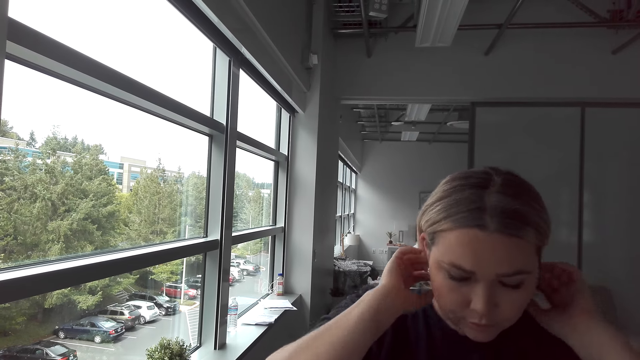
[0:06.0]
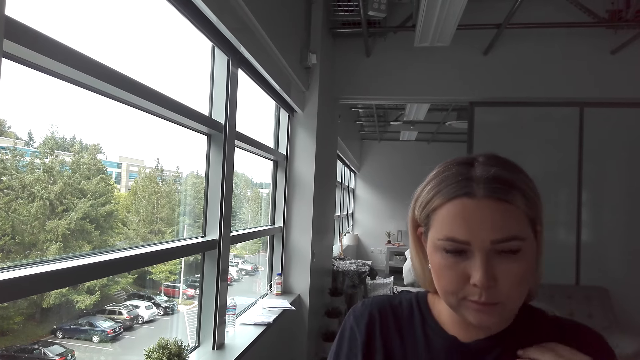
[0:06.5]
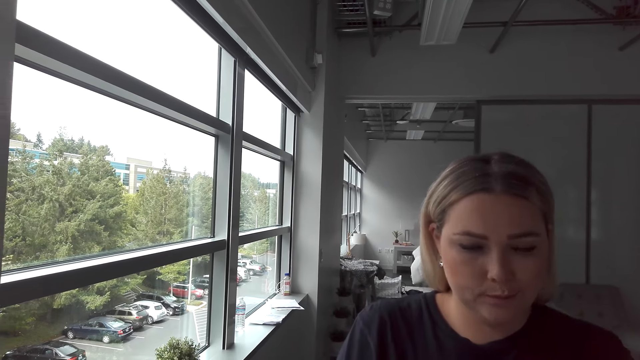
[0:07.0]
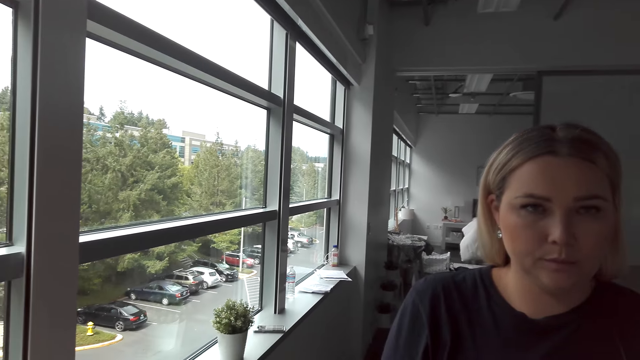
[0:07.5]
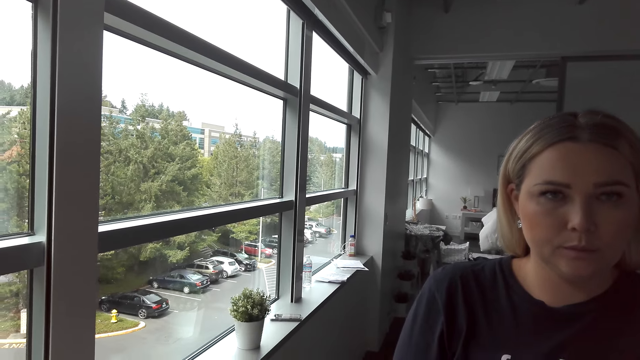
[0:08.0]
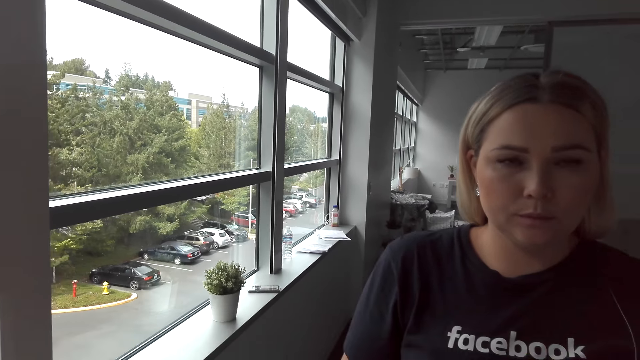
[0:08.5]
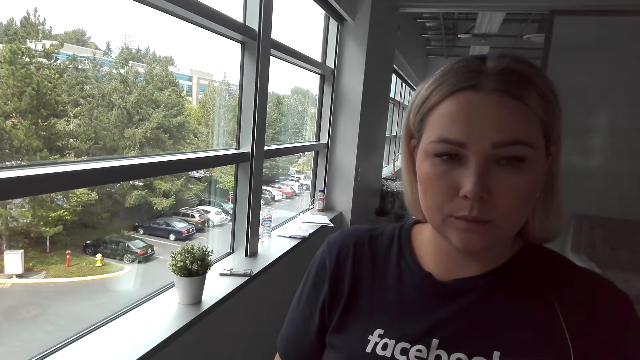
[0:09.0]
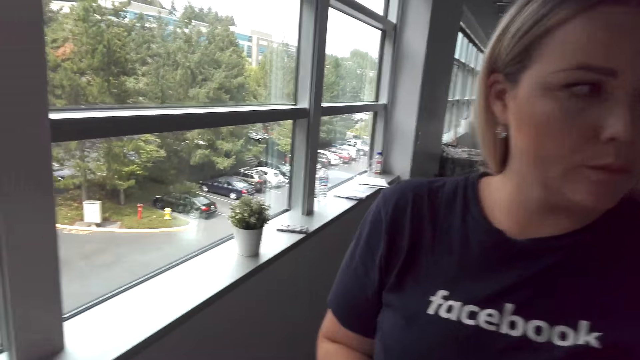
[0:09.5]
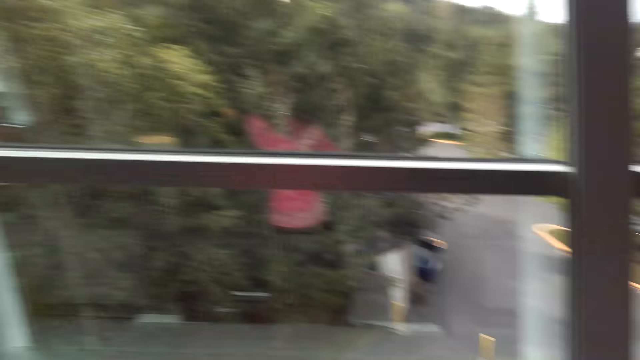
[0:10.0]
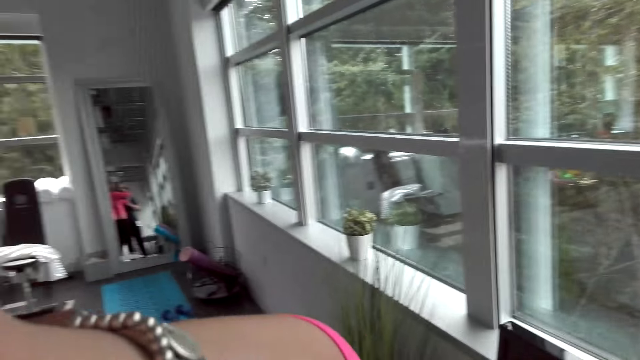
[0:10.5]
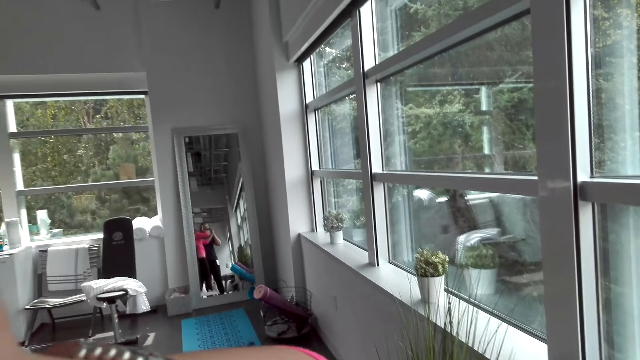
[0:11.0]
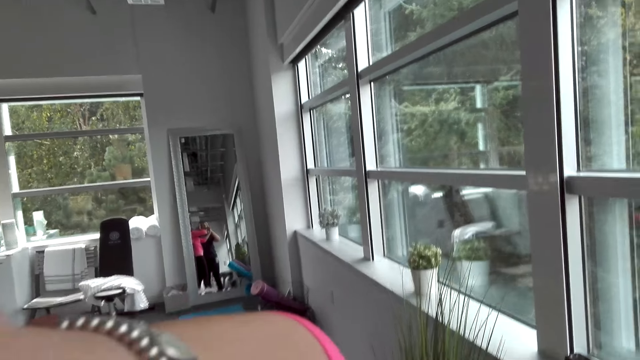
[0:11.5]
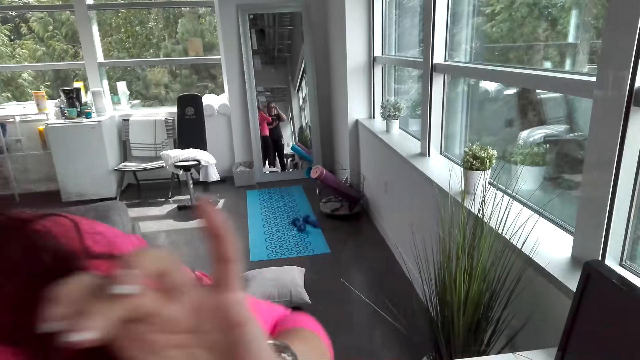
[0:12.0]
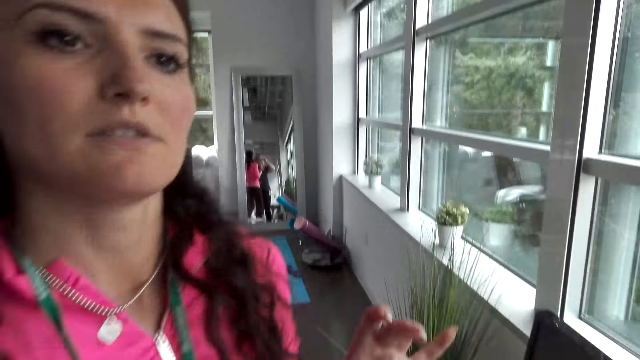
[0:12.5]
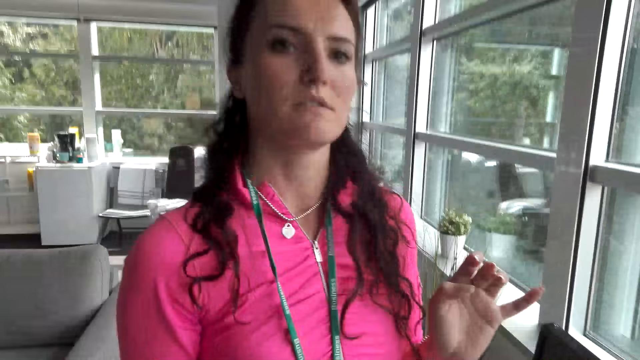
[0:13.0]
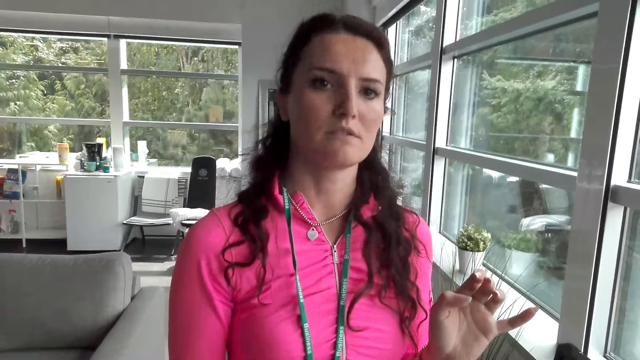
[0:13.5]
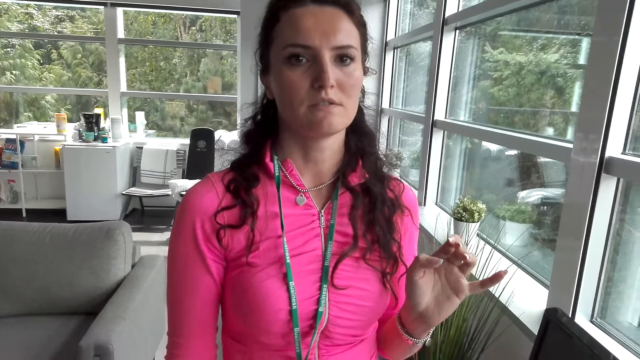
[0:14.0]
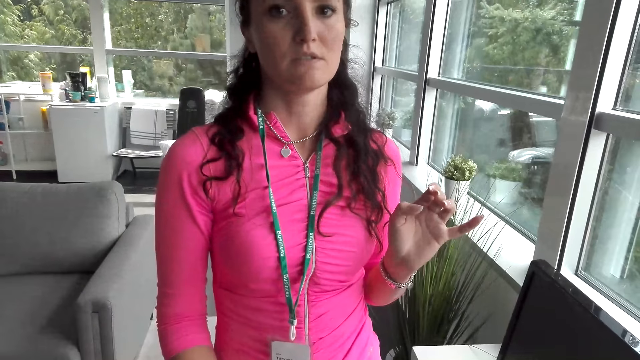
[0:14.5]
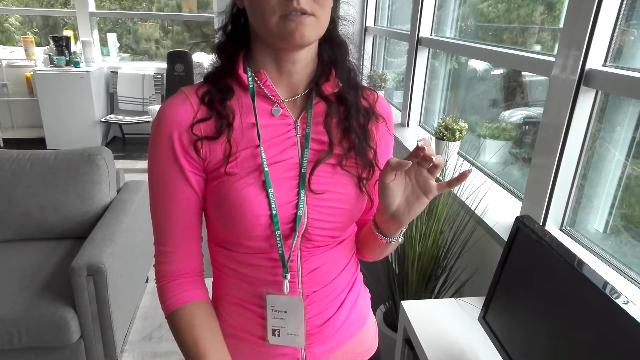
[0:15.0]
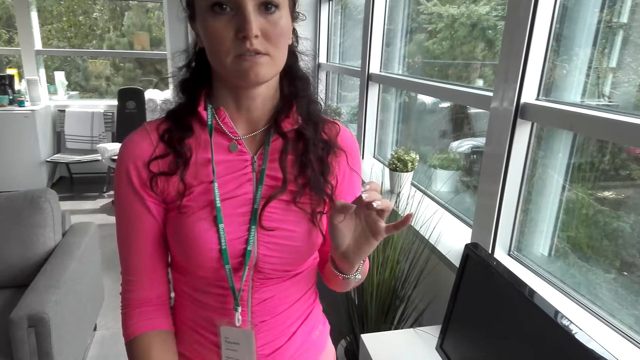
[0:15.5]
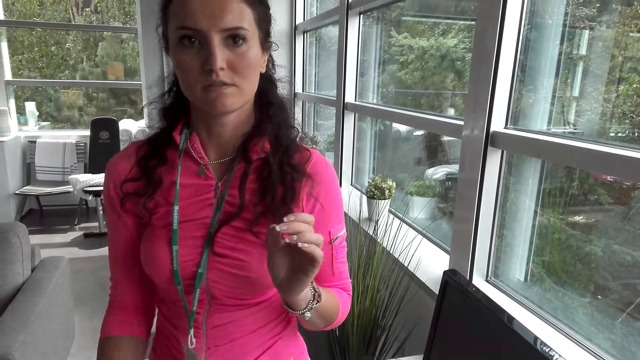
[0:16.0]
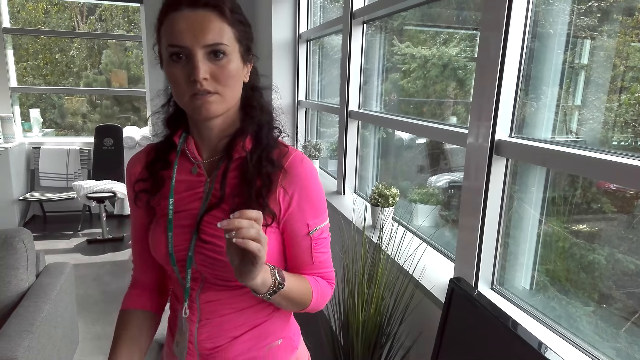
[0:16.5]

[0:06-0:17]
A woman touches the hair. The camera wearer looks at the woman. They look around the room. They look at another woman.

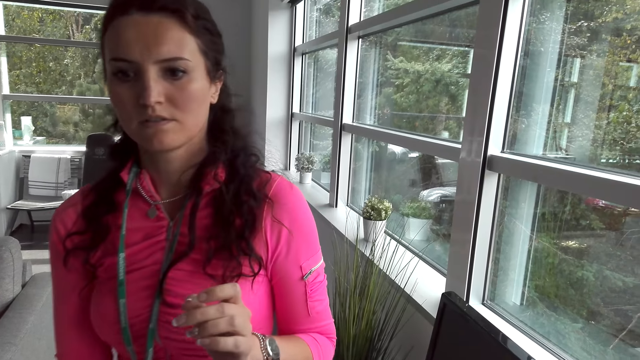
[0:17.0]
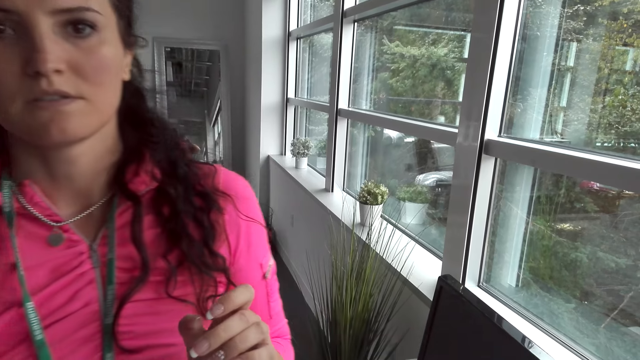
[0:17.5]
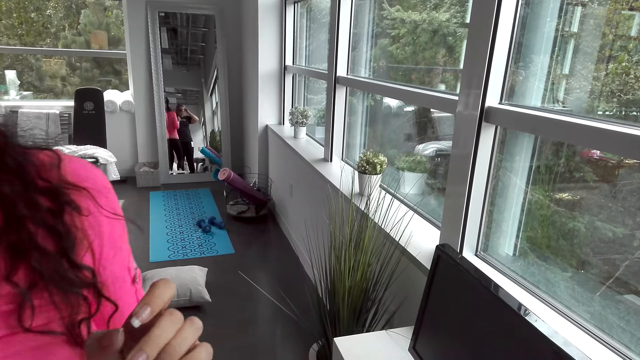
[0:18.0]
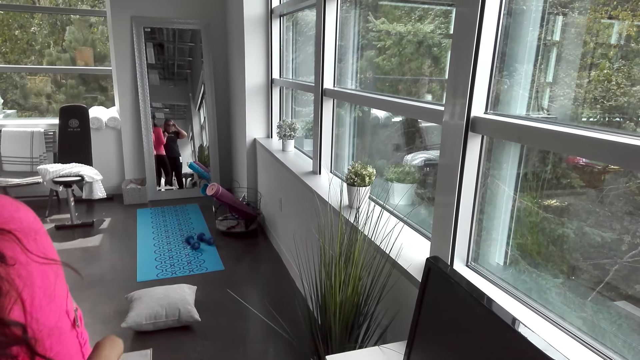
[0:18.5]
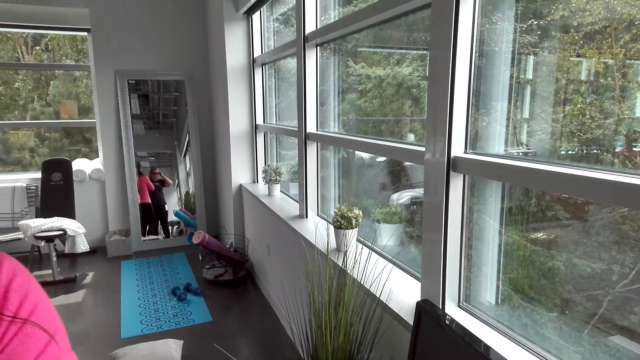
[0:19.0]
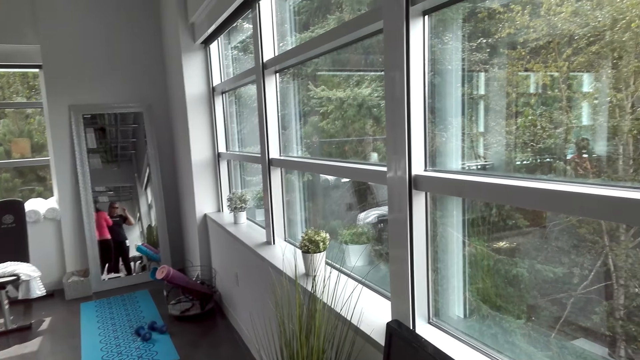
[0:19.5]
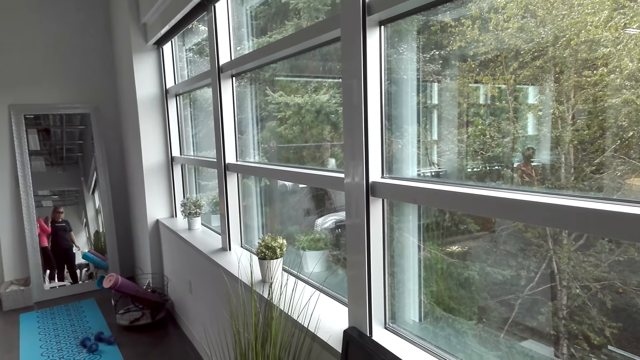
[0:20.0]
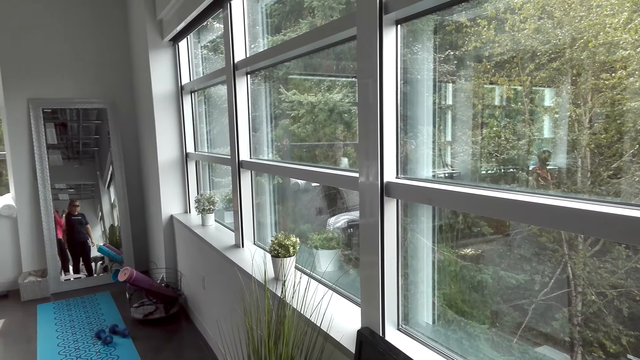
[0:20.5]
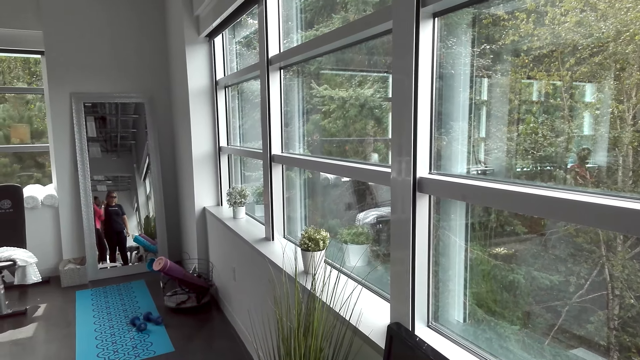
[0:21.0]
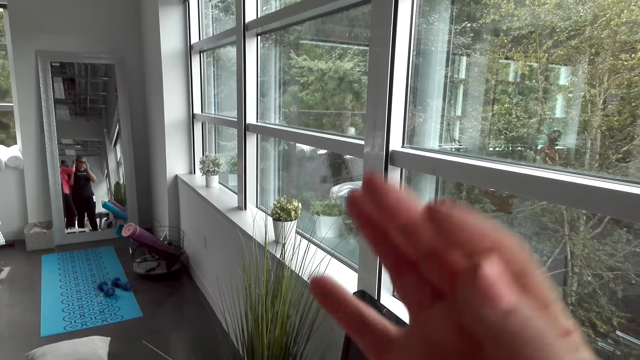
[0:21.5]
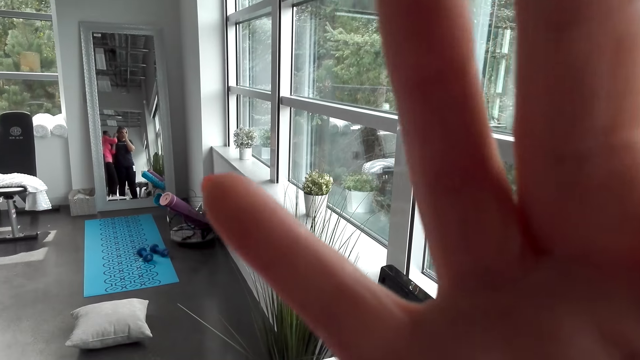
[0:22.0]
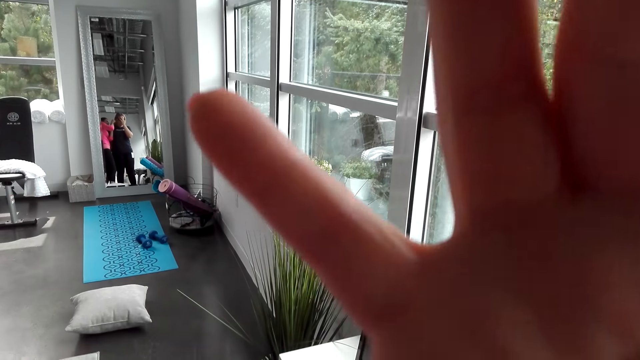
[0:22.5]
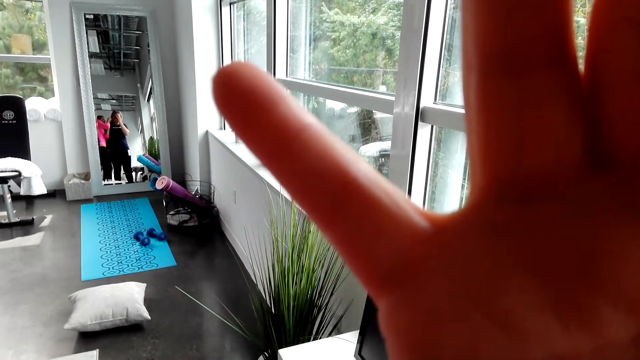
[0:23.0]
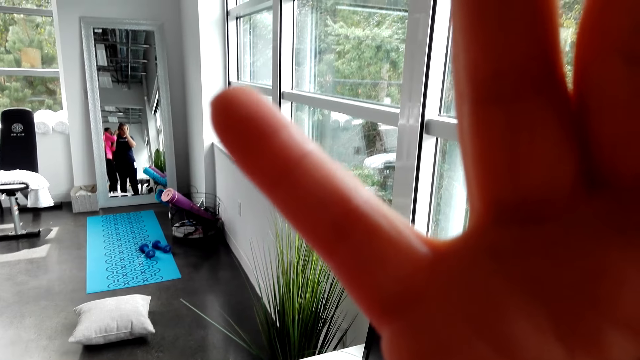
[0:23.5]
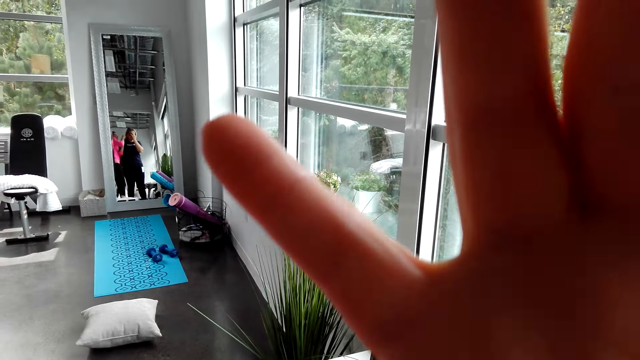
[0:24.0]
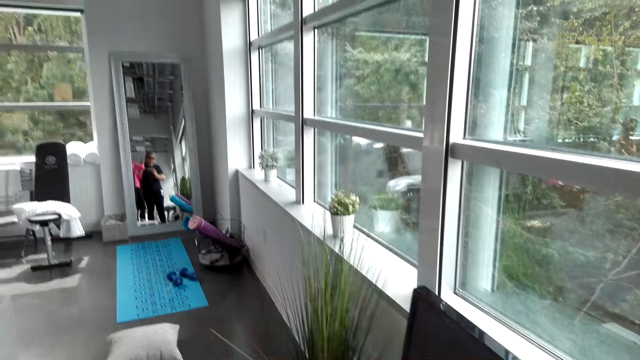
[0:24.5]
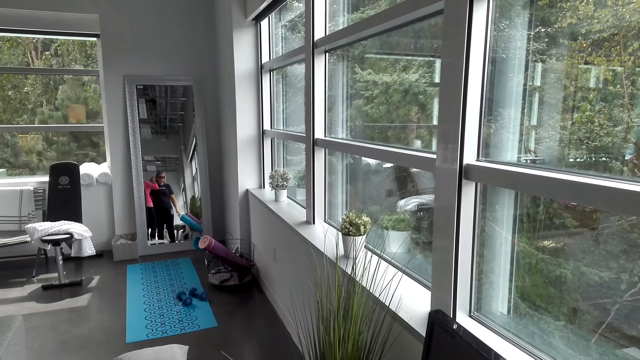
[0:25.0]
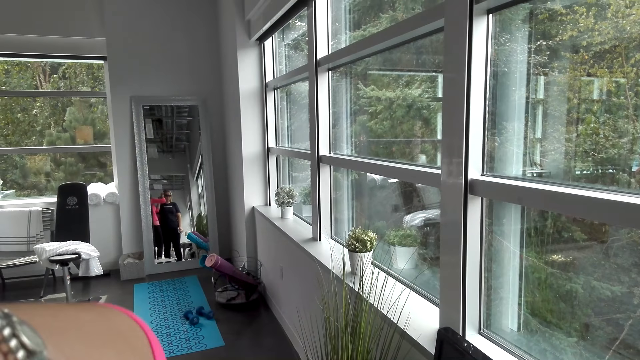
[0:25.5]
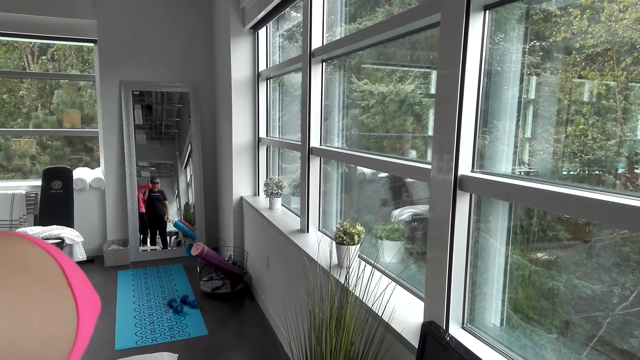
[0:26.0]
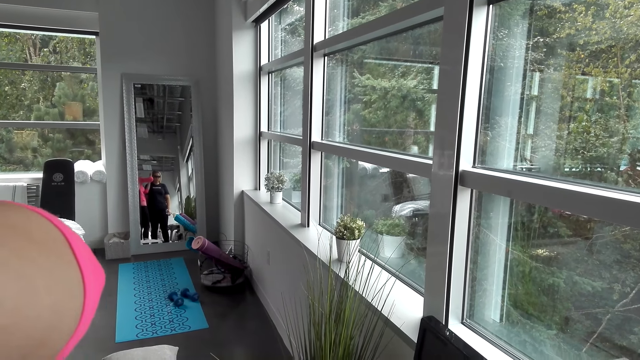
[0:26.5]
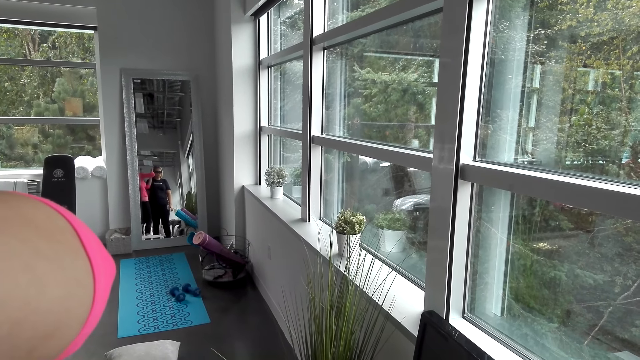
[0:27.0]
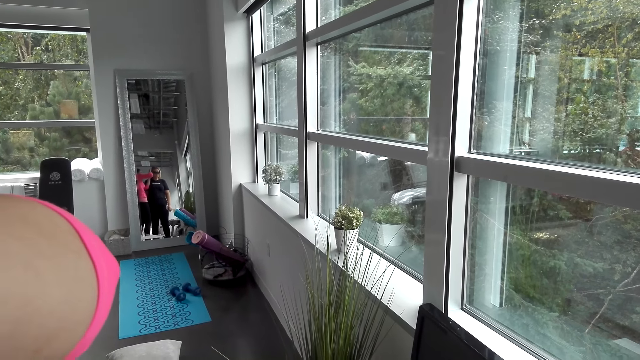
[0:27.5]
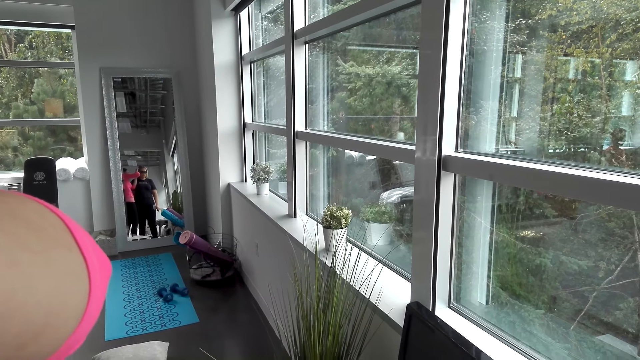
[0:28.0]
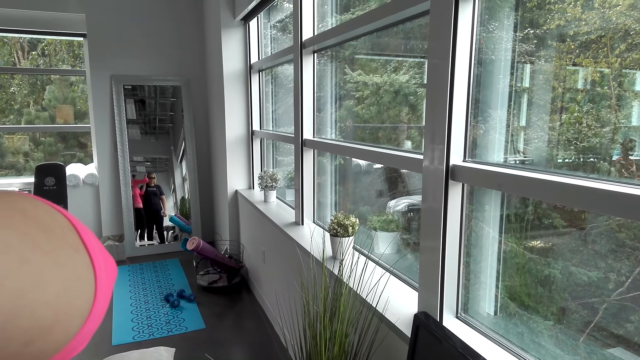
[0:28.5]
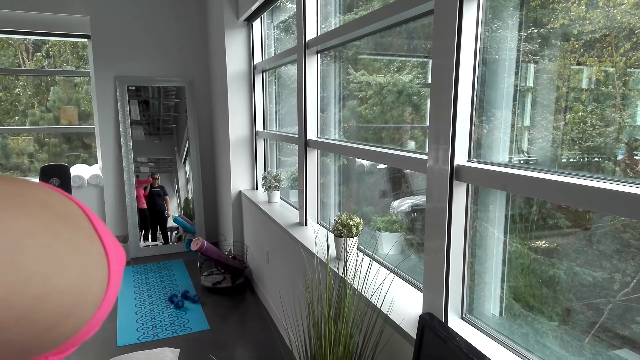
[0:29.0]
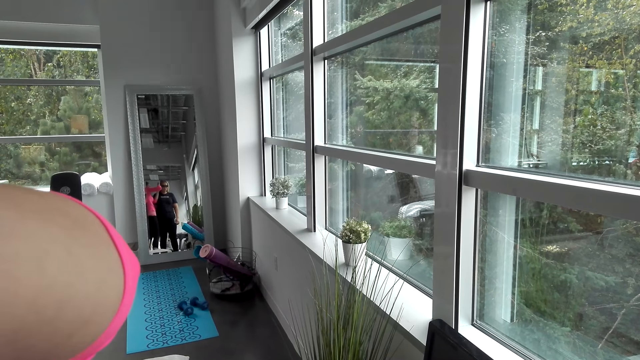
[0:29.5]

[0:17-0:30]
The camera wearer looks at the window. They adjust the camera. They look at the hand. They look at the mirror. A lady talks to the camera wearer.
